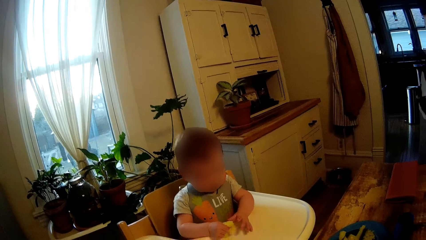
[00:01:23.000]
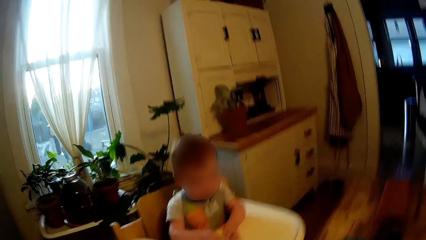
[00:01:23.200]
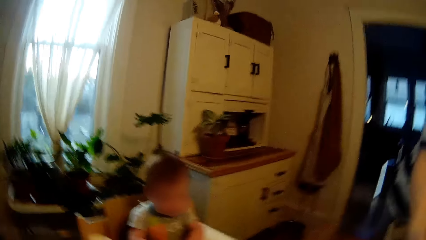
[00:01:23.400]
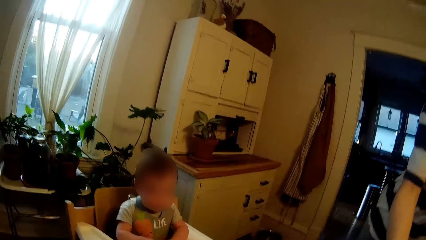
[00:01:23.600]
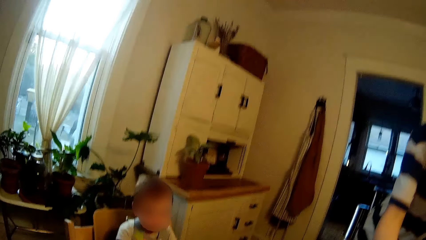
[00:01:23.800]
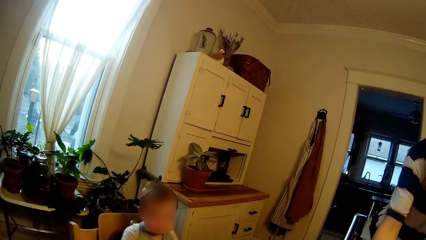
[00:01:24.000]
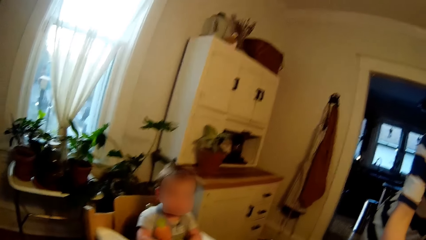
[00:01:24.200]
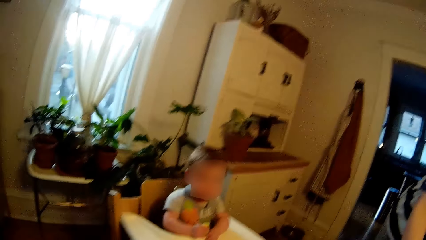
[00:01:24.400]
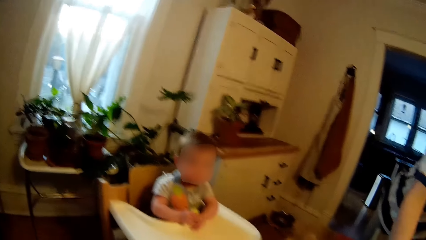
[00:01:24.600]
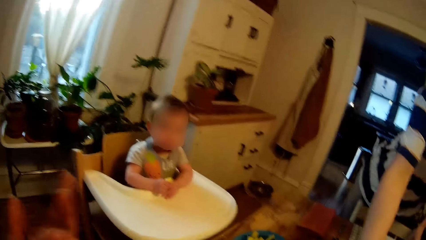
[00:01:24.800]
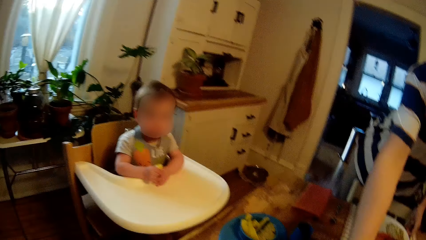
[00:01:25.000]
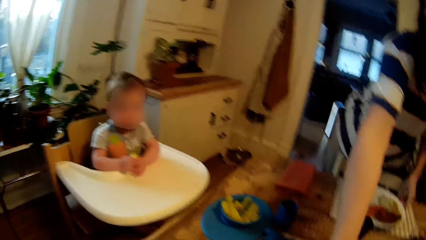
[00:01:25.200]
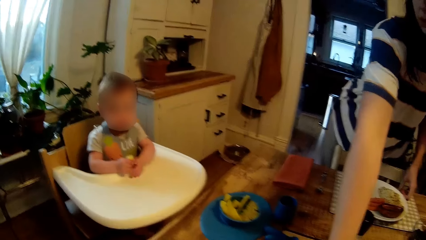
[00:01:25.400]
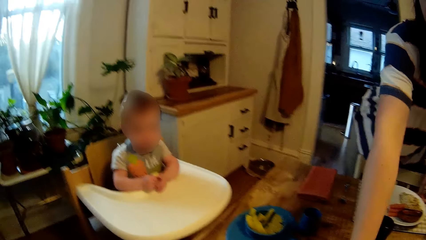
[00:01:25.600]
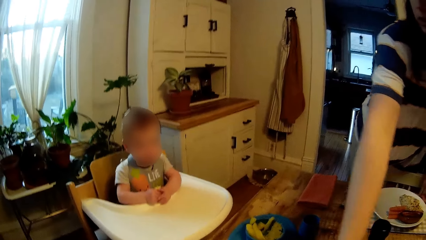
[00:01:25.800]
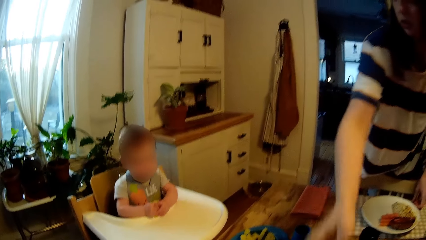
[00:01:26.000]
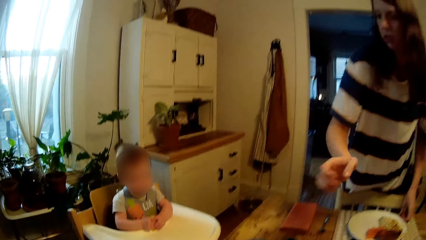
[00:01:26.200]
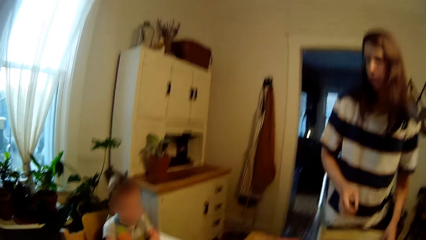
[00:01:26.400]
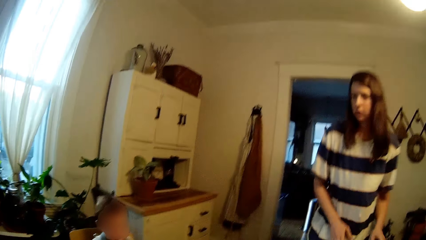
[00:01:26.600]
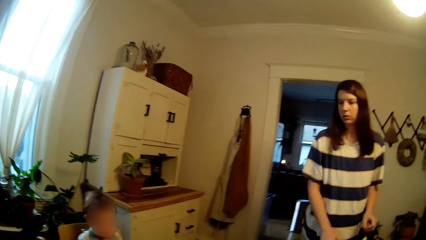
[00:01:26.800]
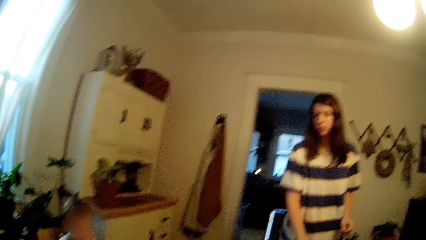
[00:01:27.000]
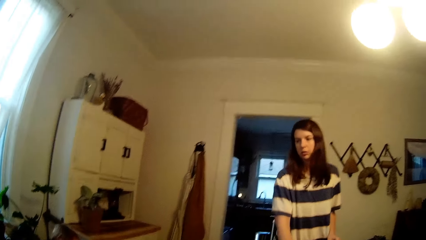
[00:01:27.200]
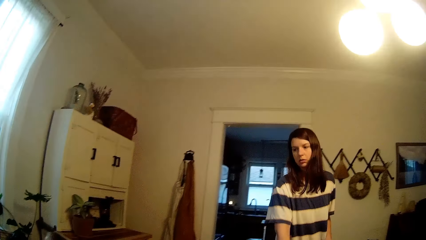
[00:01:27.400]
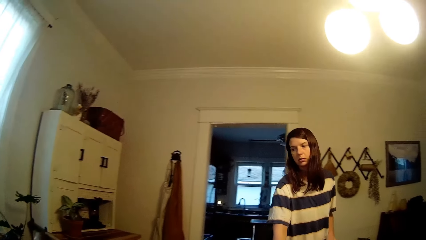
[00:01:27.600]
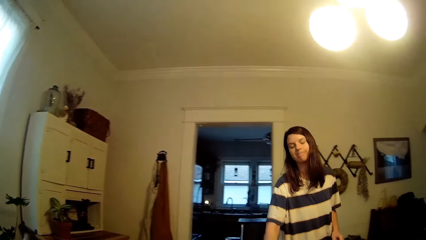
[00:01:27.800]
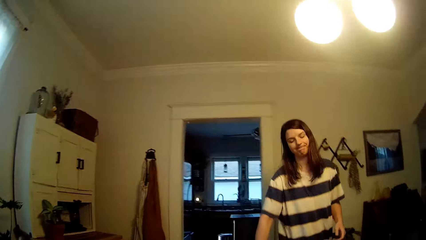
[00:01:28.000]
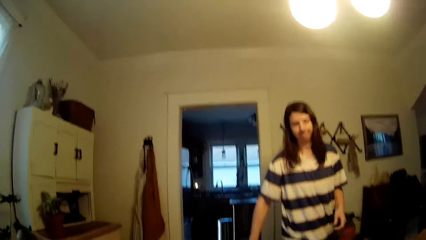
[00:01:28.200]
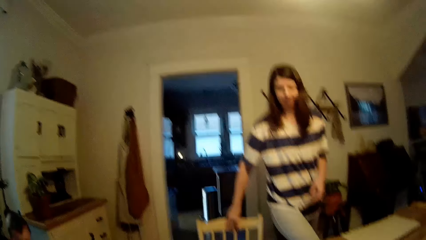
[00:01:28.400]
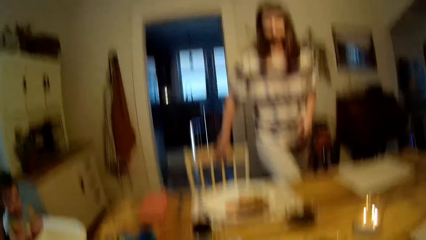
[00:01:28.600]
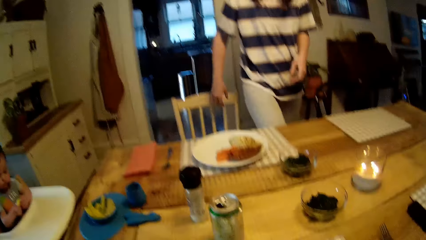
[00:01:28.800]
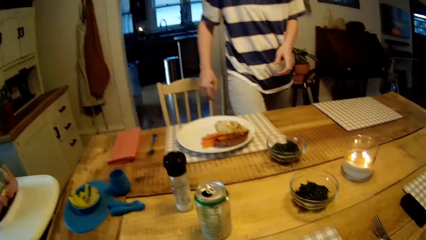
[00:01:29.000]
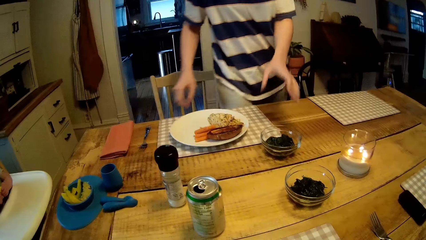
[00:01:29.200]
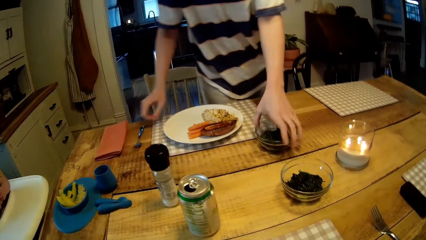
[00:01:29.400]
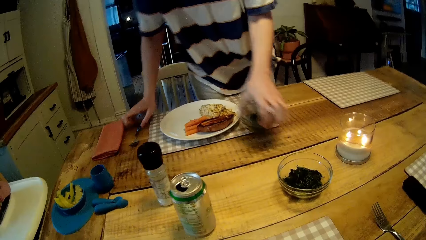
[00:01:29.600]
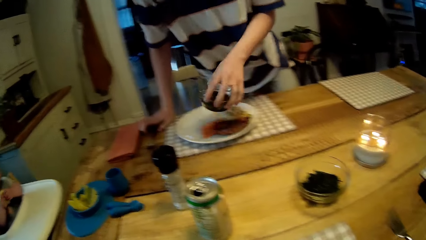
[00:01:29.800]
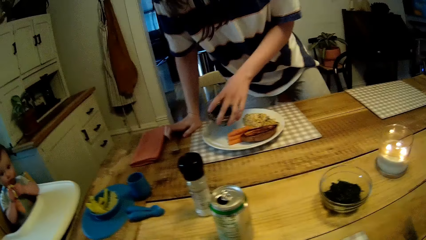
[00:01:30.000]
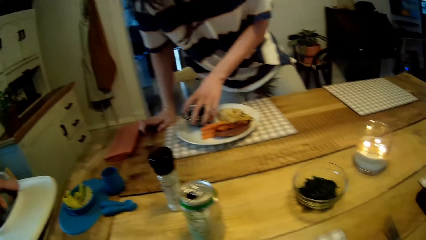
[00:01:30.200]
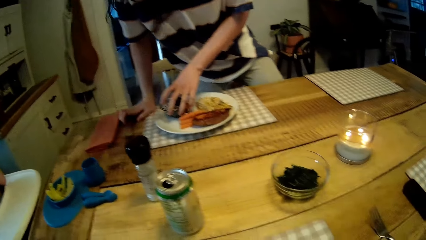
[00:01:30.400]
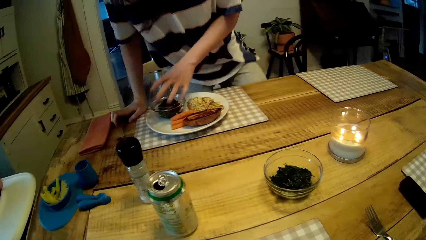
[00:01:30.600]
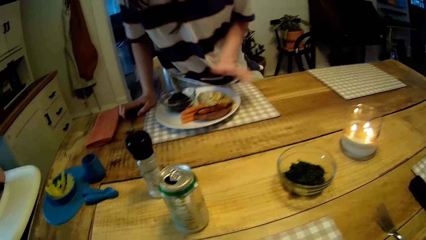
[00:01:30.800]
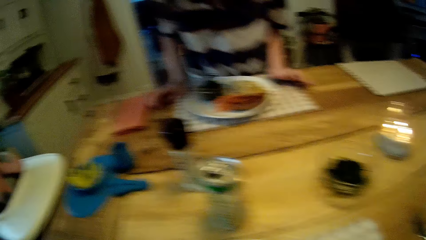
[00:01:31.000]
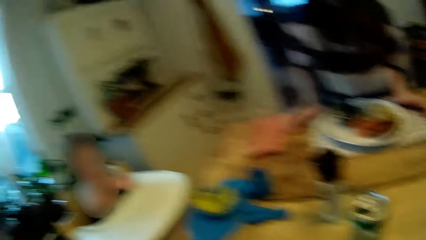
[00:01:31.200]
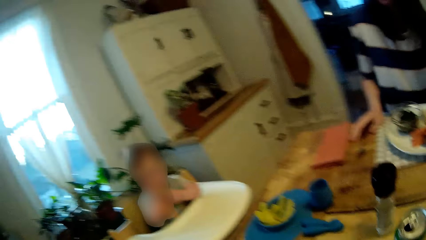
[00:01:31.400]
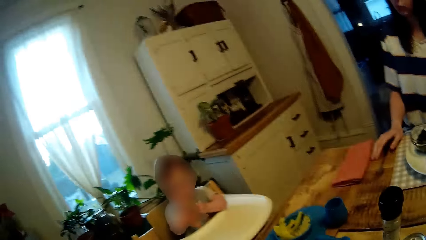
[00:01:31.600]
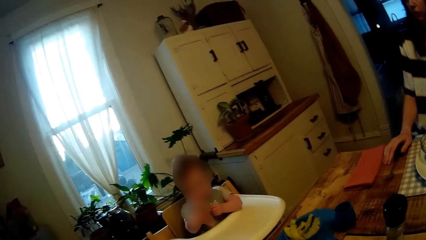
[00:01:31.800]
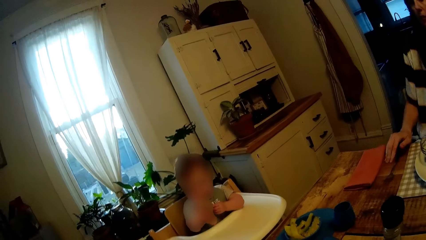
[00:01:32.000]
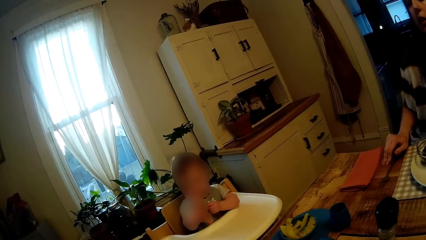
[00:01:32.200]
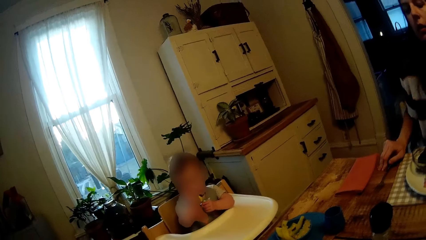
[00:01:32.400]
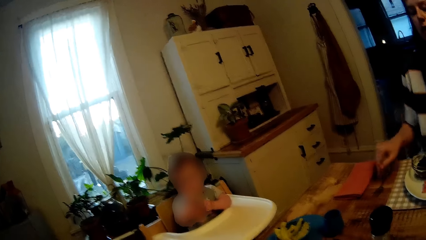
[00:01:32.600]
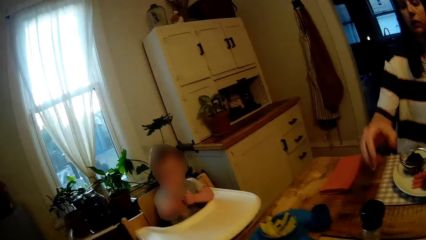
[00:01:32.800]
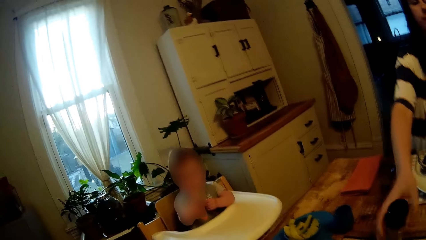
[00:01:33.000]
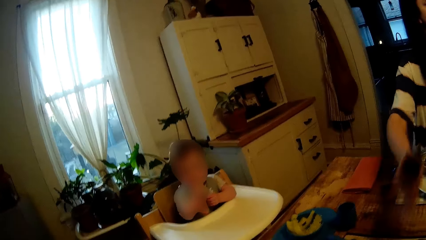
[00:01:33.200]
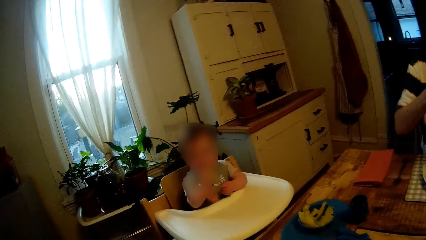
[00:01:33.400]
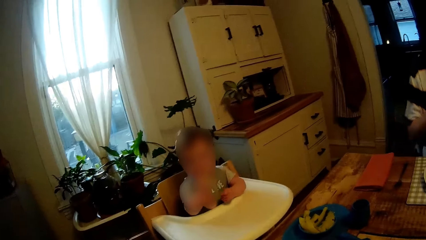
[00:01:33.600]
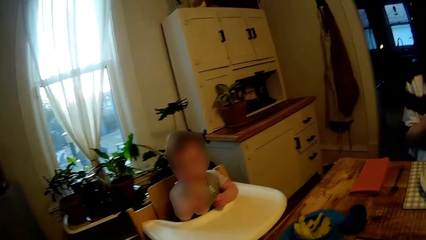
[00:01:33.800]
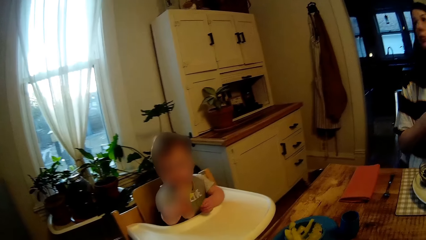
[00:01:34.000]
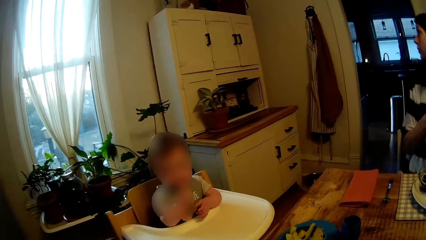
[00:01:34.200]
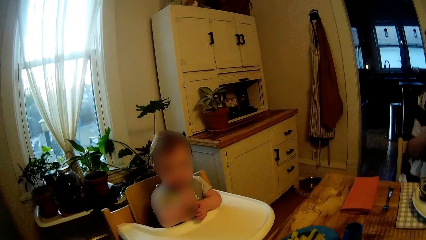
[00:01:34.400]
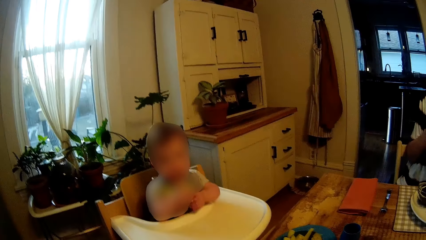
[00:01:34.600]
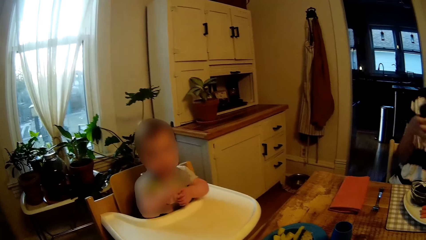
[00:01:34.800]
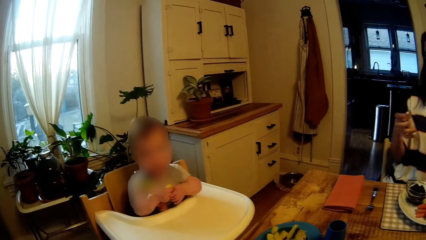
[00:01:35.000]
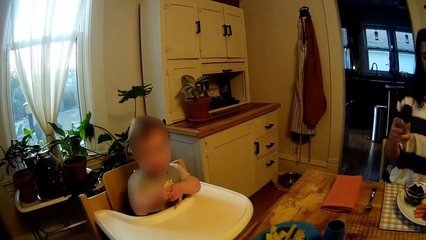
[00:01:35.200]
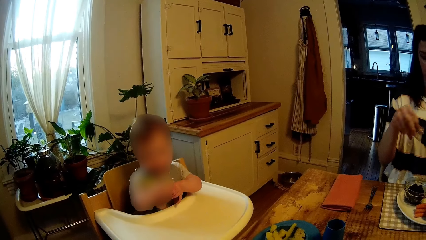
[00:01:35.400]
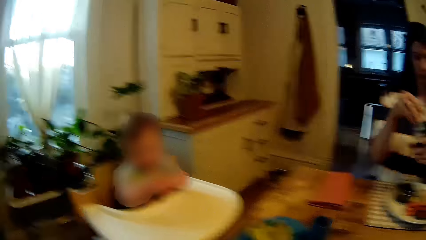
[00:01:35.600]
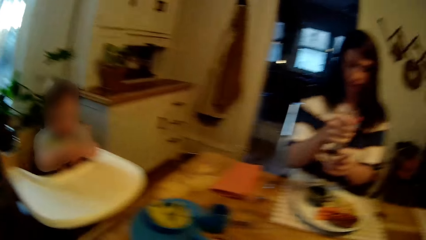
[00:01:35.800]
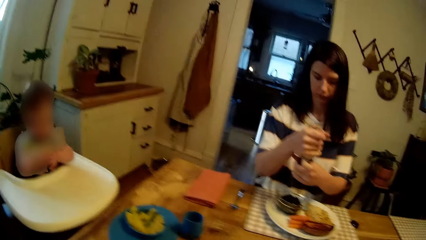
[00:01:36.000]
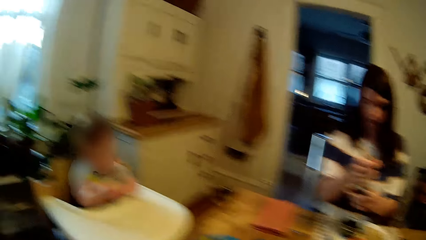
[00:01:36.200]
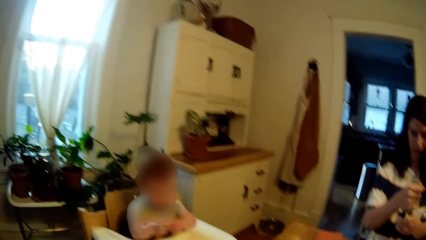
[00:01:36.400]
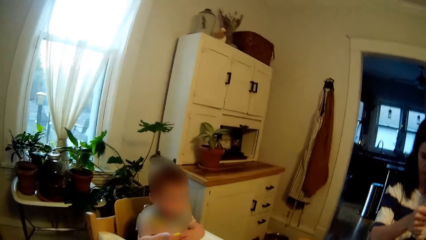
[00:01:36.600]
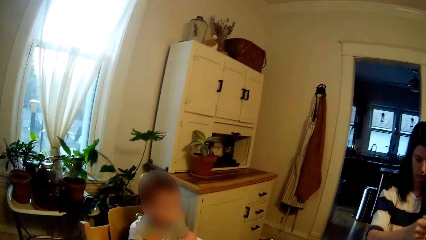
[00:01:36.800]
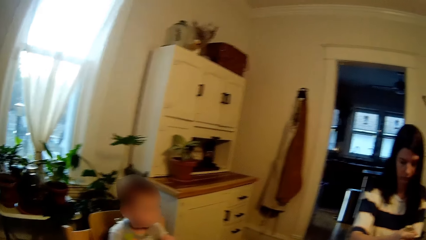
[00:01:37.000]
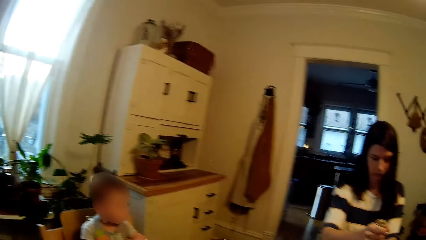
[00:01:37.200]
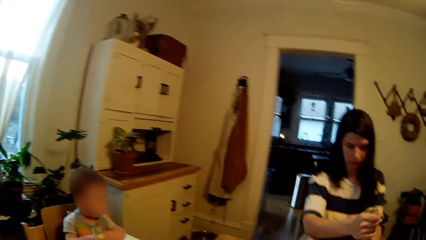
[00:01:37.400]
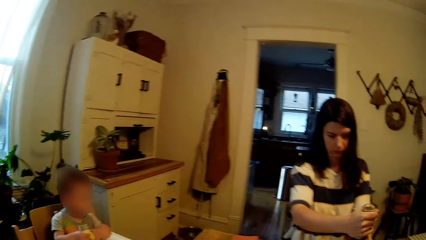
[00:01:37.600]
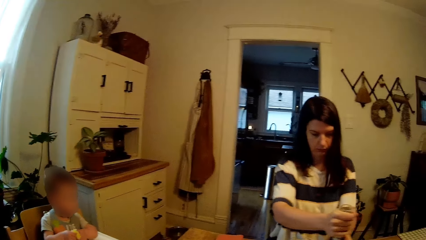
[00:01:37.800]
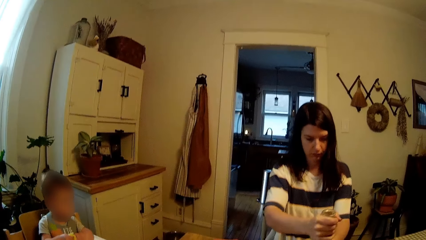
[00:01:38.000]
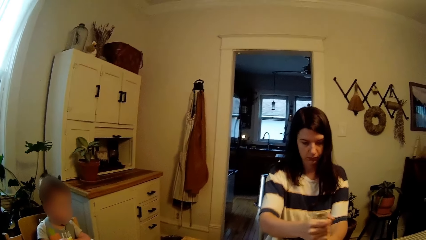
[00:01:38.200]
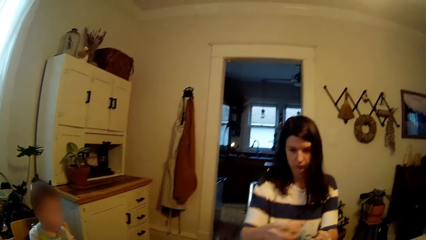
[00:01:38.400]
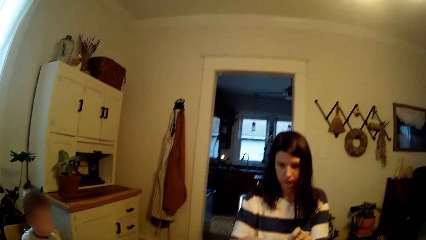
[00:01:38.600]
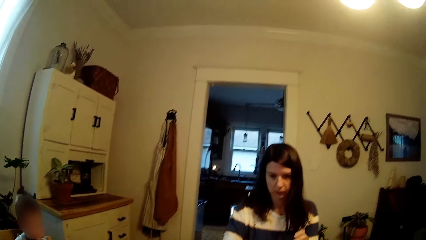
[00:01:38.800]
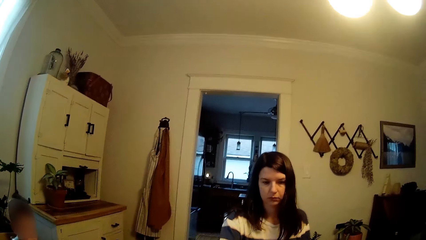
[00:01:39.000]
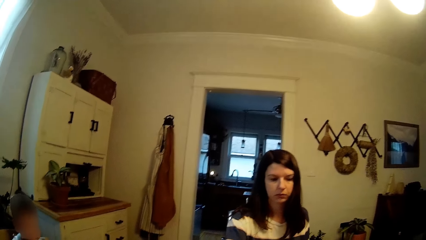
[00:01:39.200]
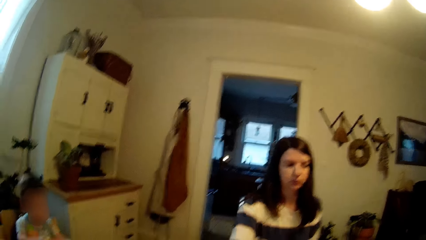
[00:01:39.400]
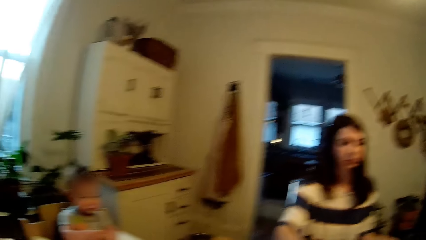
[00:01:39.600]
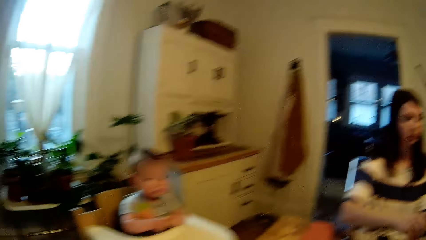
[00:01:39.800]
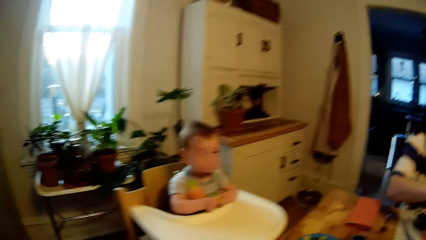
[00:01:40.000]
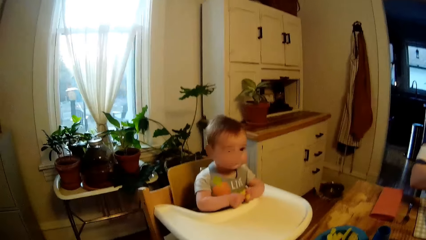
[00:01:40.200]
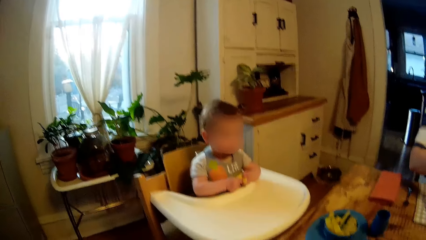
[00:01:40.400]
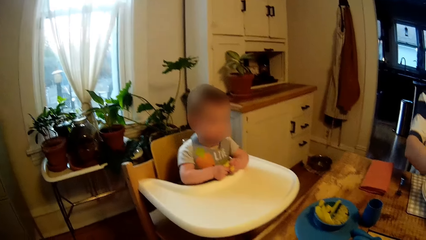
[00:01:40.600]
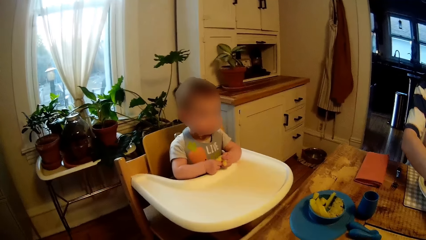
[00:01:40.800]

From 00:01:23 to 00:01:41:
The camera wearer looks at the woman. The woman adjusts a dining chair with her right hand. The woman carries a black sesame paste with her left hand, places her right hand on the dining table, drops the black sesame paste on the plate of food with her left hand, places her left hand on the dining table and sits on the dining chair. The camera wearer stares at the baby. The woman picks up a salt sprinkler from the dining table with her right hand. The woman rotates the salt sprinkler with both hands. The camera wearer dialogues with the woman.
